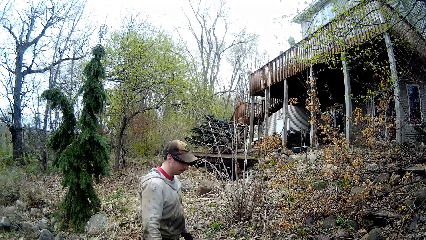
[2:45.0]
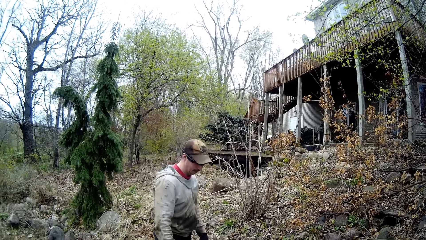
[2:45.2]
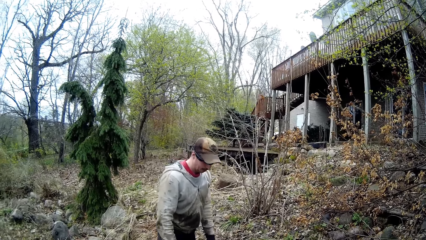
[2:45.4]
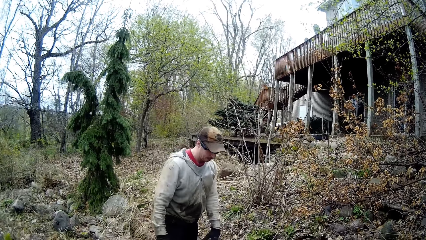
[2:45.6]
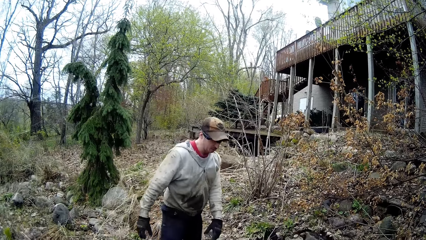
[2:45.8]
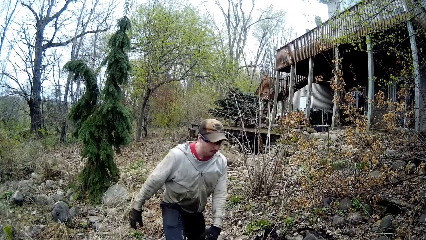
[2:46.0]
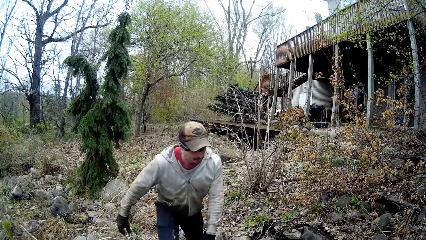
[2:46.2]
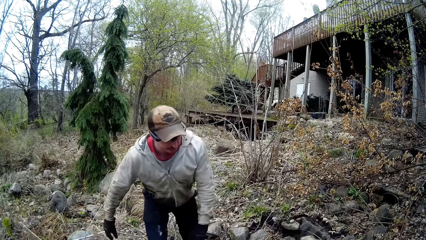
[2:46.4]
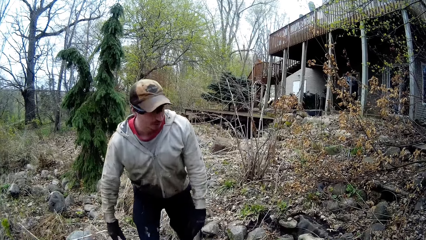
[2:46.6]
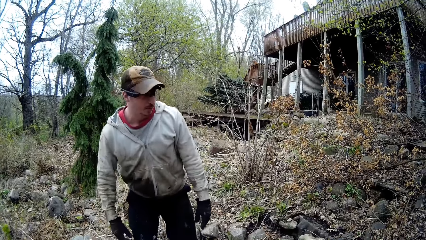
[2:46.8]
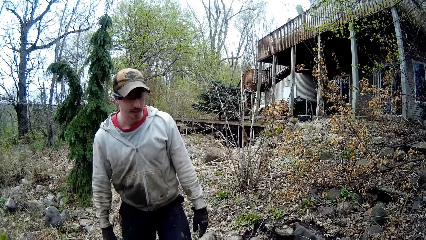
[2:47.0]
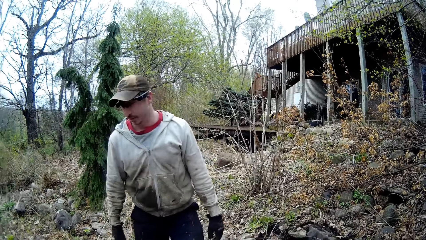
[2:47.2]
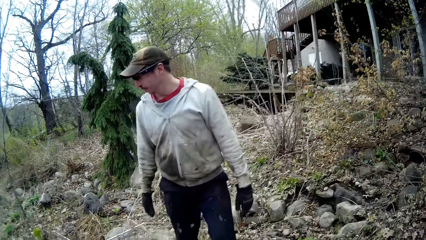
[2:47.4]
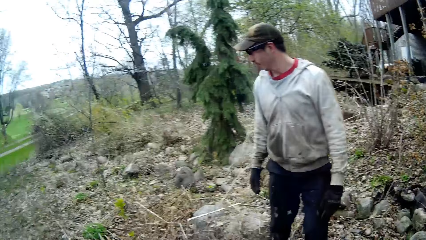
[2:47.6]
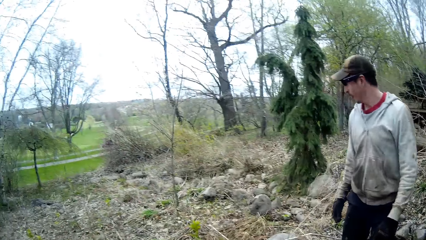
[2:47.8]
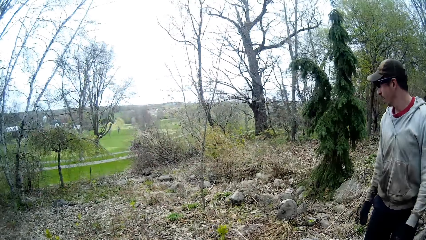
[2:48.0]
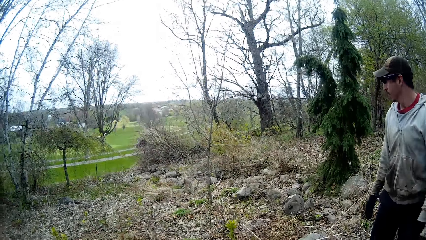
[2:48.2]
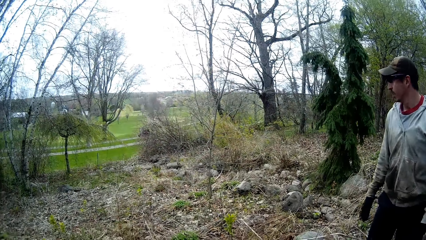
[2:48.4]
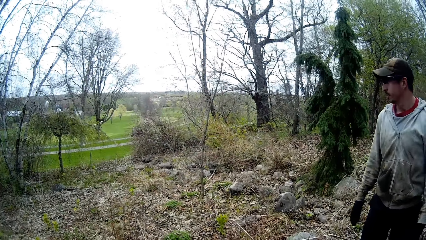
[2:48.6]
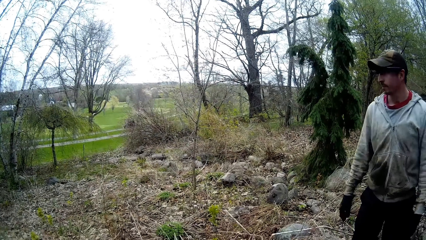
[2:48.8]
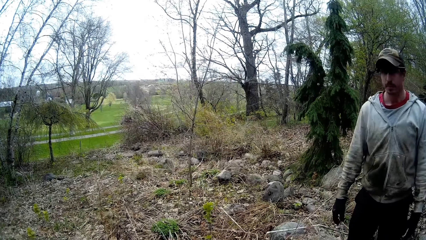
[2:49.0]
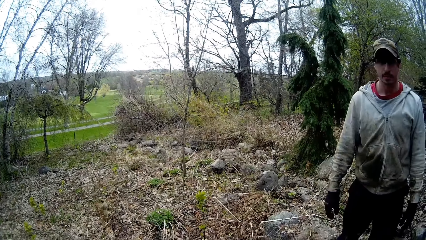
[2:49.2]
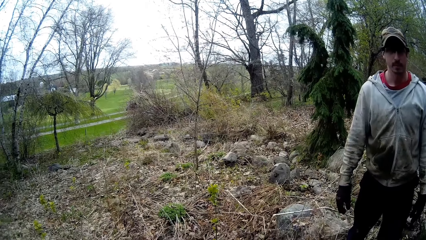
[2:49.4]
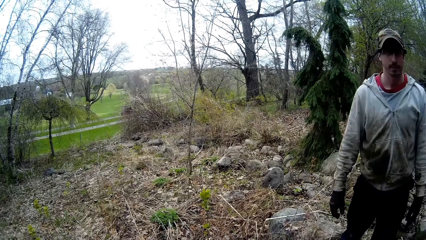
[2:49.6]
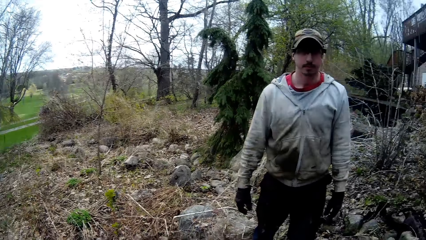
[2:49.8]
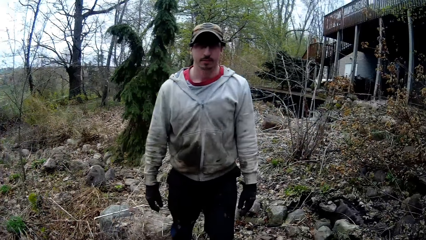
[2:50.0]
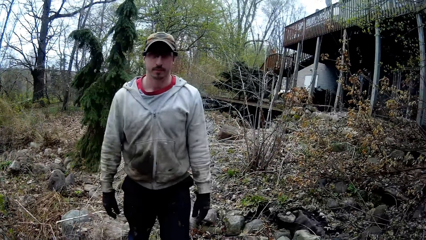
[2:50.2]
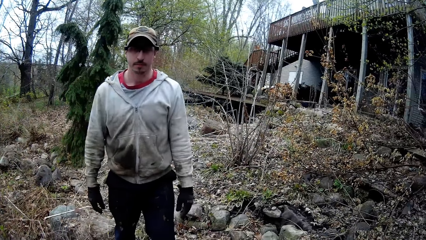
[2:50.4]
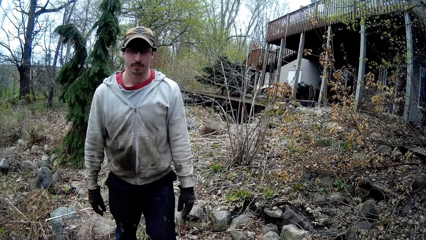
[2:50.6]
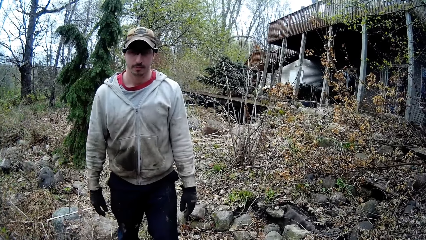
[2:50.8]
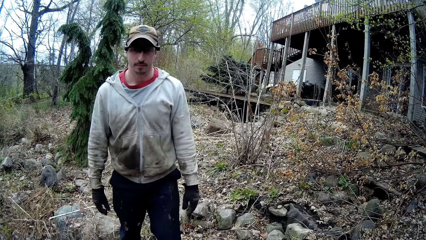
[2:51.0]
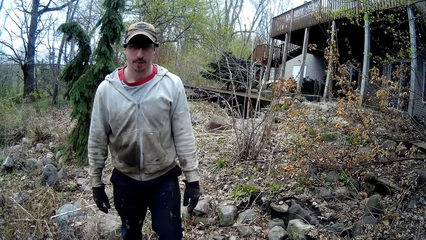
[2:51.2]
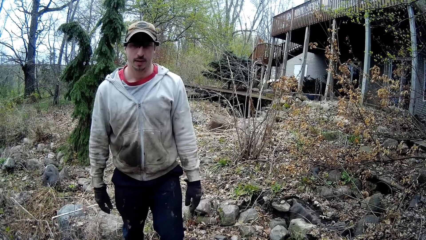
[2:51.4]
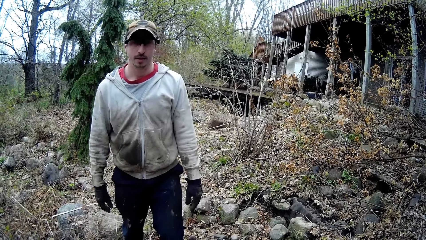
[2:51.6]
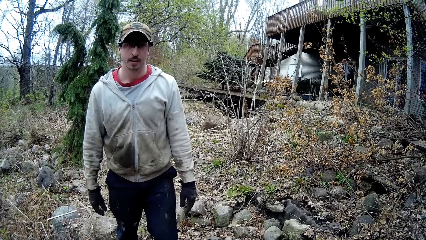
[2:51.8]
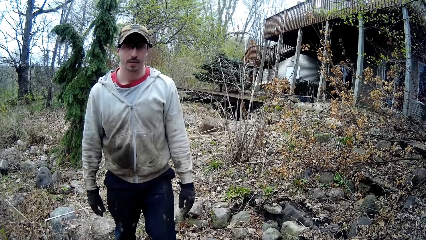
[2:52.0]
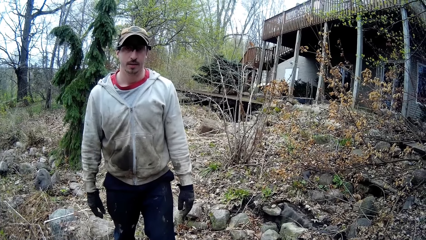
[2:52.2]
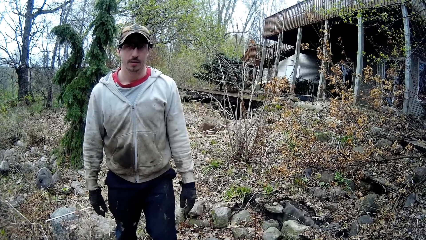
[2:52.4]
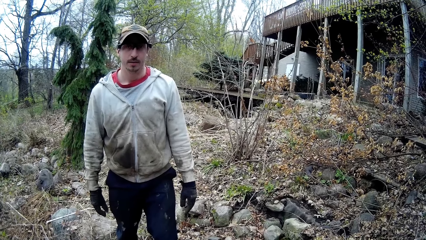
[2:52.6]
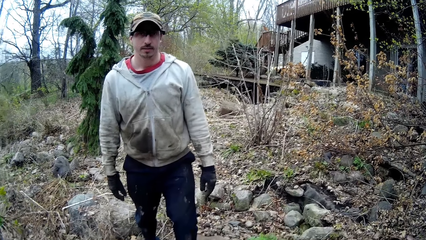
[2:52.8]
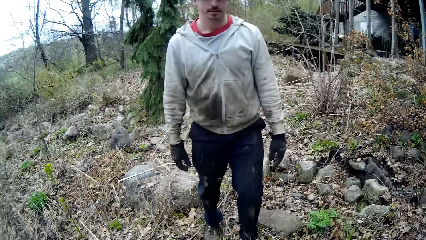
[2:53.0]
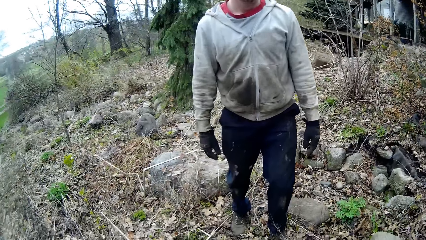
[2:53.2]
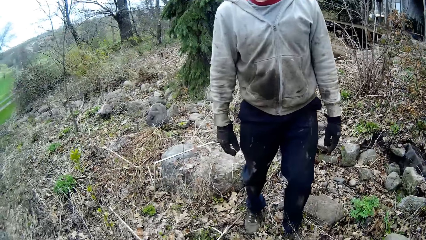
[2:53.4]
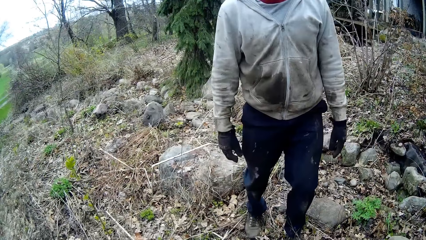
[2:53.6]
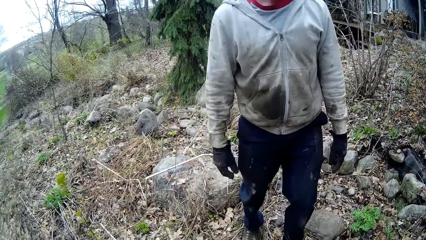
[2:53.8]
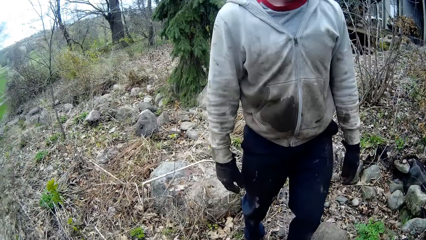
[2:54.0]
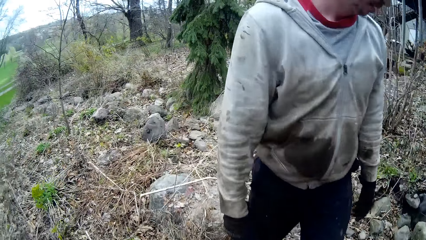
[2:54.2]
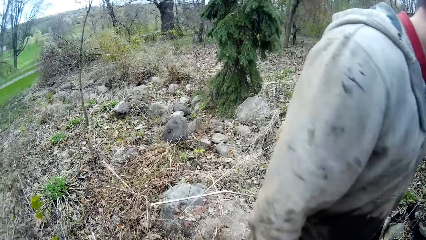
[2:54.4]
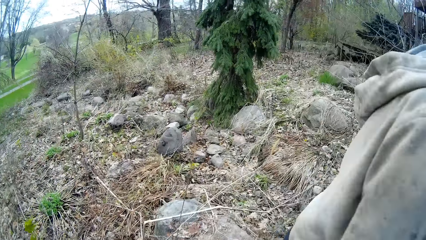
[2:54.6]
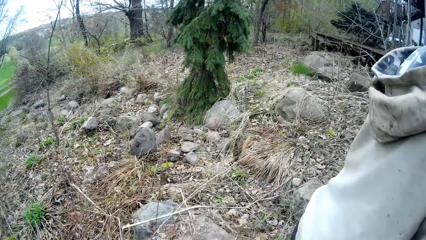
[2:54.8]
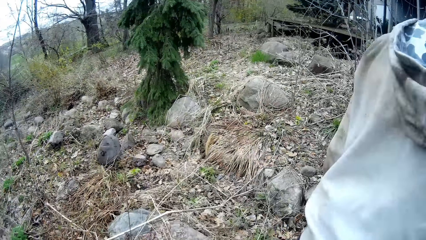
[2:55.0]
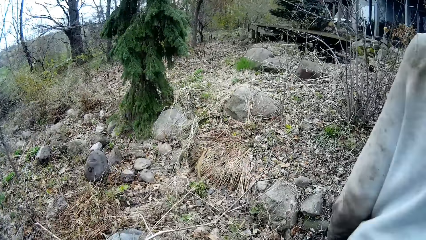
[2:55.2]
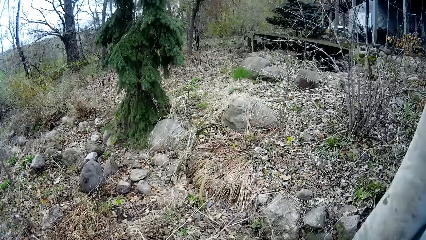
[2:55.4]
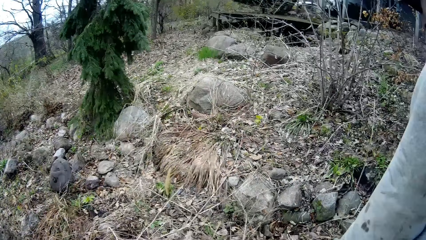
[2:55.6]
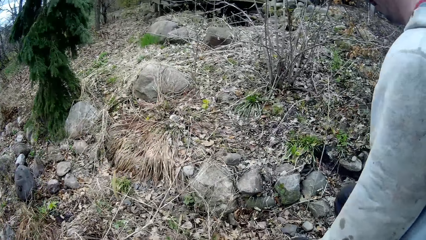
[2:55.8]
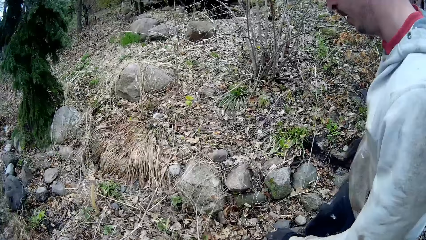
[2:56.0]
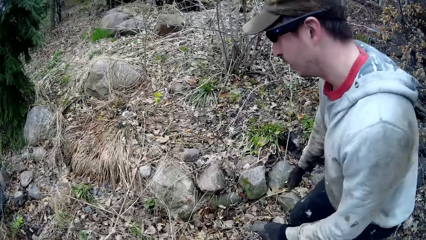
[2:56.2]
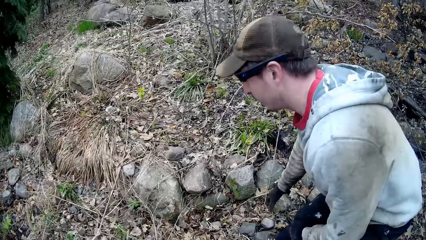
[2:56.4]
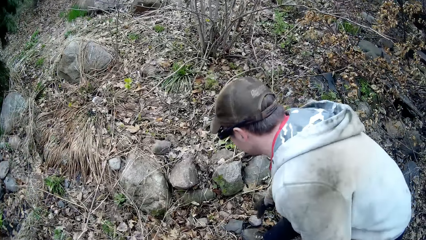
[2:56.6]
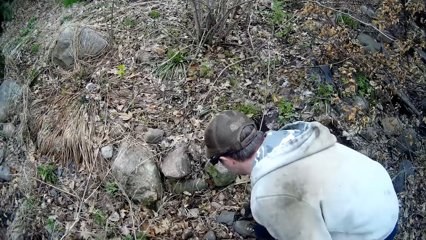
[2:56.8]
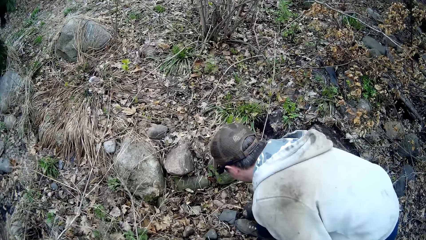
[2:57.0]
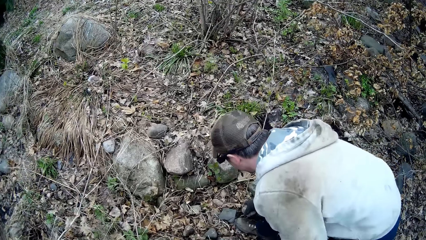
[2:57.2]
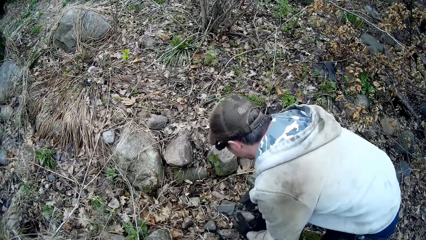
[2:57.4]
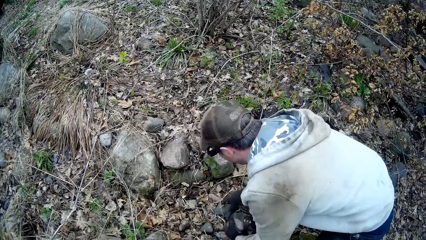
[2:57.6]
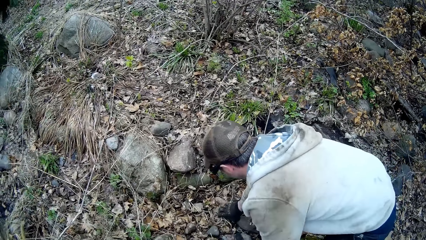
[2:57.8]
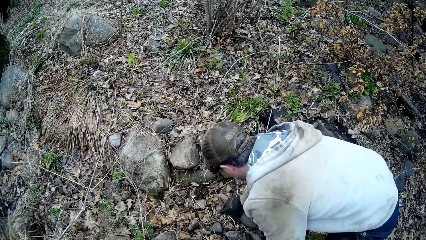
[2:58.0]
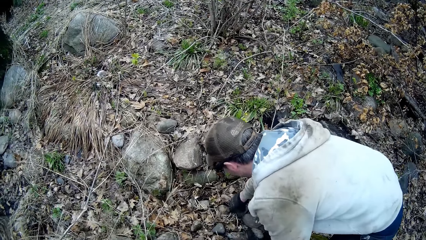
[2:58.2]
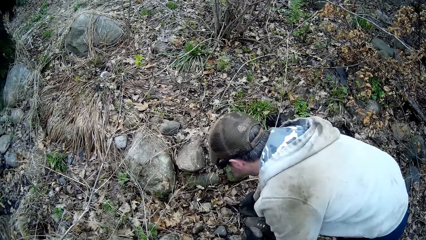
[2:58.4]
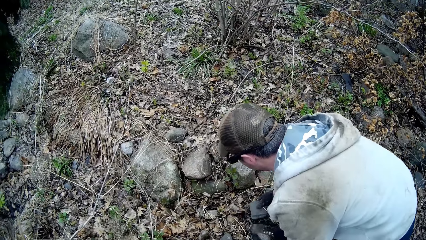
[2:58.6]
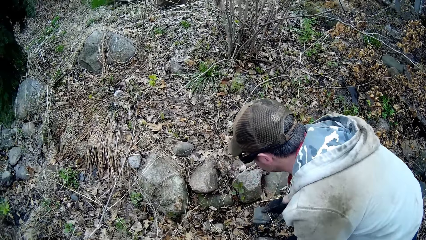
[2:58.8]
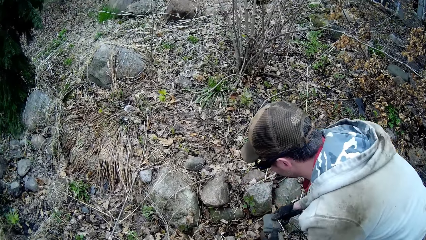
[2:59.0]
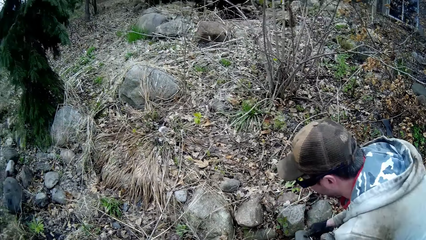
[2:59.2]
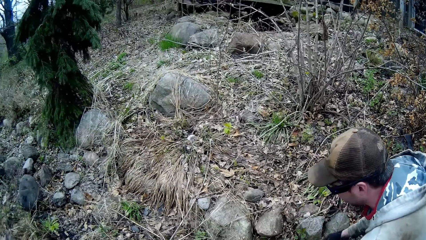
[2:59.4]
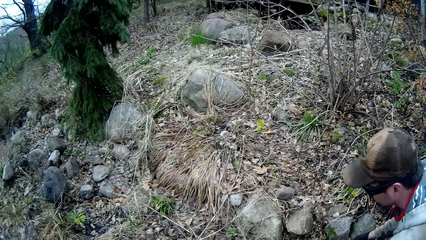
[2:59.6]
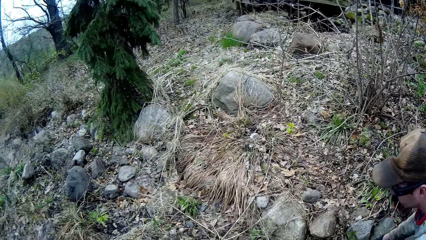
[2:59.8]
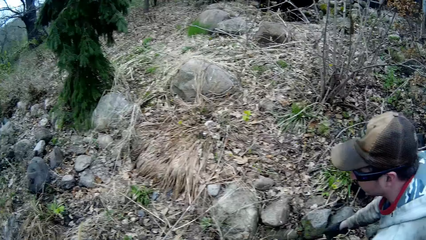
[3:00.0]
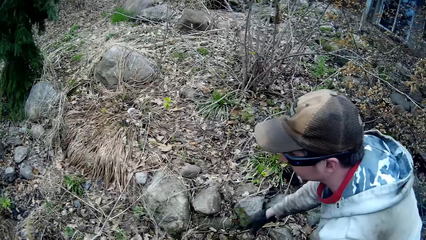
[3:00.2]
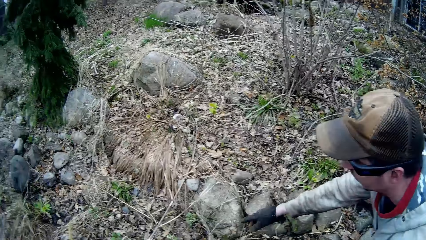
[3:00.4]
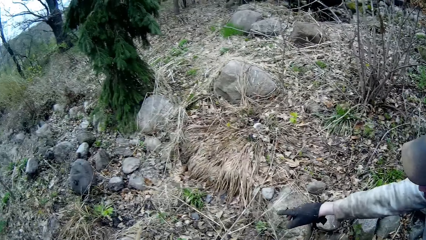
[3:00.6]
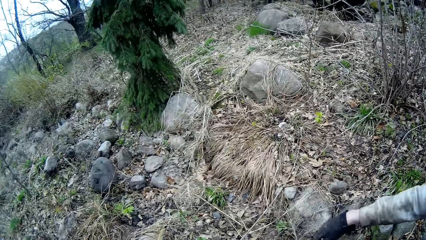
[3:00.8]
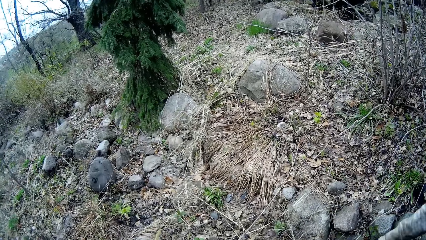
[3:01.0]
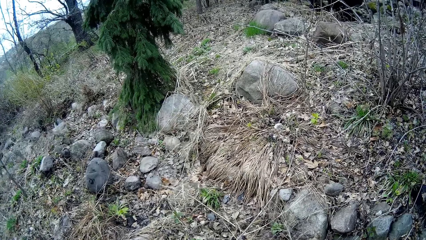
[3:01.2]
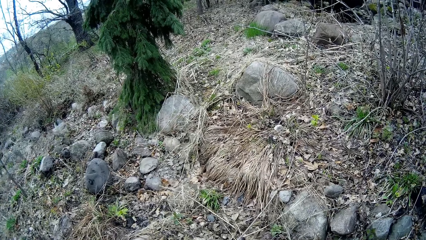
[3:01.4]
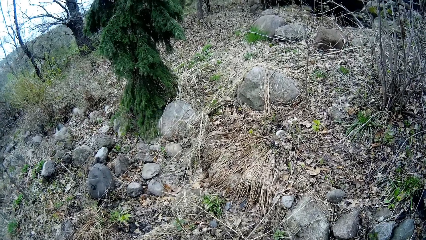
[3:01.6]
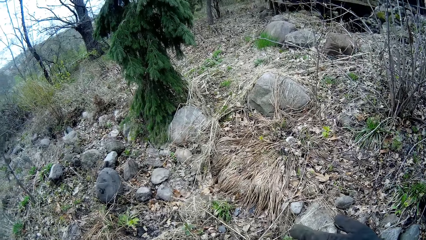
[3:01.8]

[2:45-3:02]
A man walks around. The camera wearer looks around and walks around. The man picks a stone from the lawn with his right hand. The man passes the stone from his right hand to his left hand. The man picks a stone from the lawn with his right hand.
